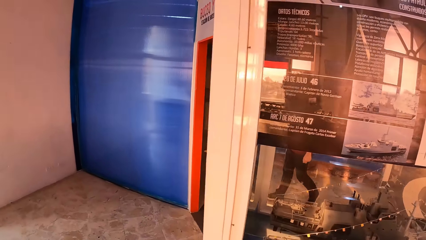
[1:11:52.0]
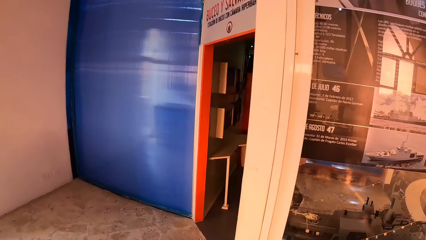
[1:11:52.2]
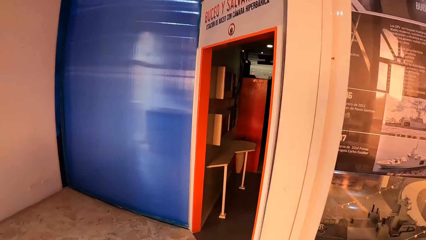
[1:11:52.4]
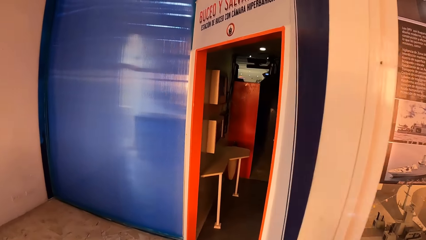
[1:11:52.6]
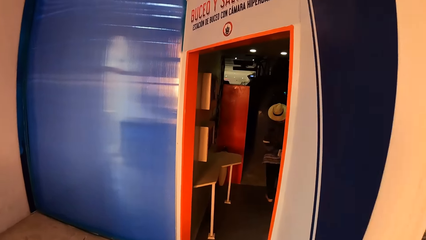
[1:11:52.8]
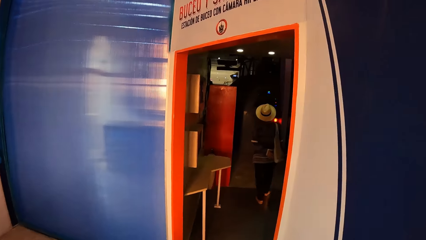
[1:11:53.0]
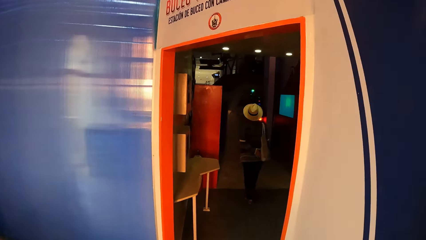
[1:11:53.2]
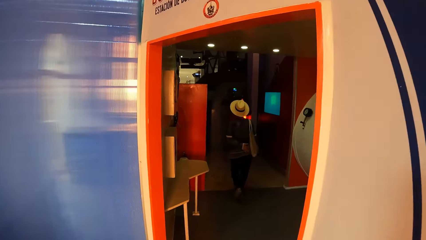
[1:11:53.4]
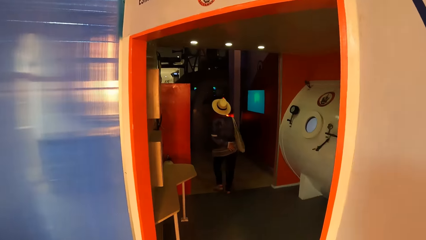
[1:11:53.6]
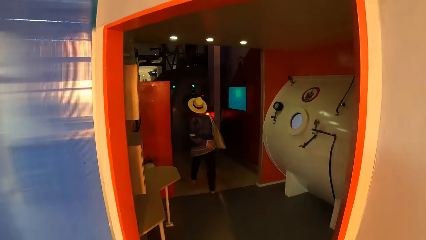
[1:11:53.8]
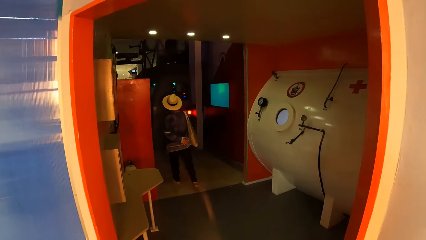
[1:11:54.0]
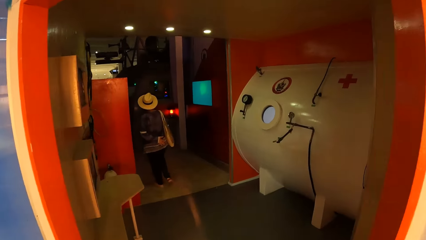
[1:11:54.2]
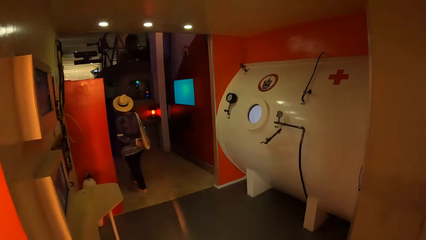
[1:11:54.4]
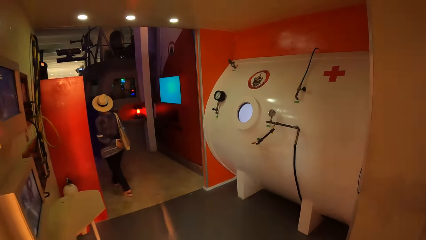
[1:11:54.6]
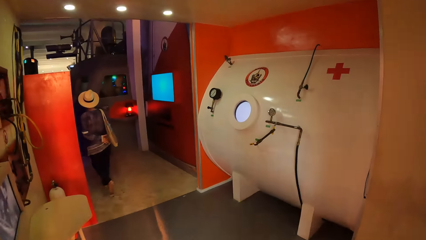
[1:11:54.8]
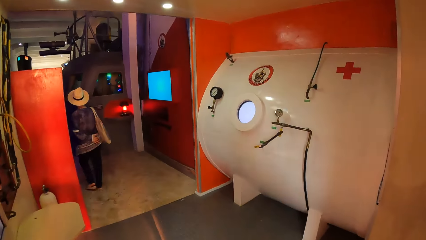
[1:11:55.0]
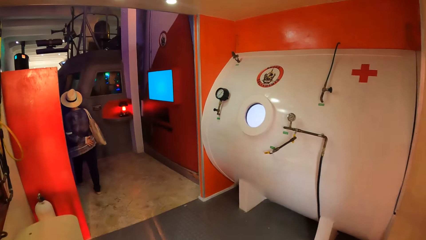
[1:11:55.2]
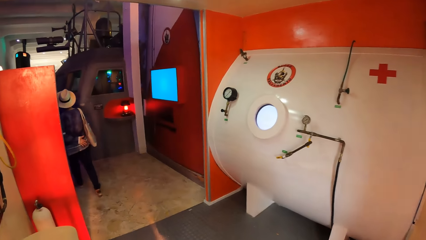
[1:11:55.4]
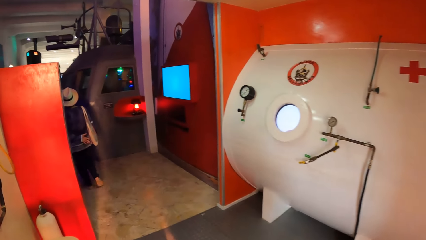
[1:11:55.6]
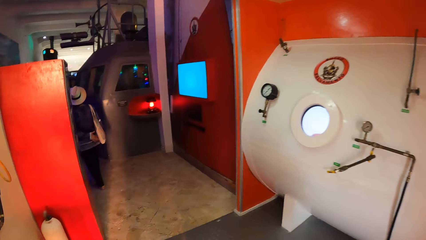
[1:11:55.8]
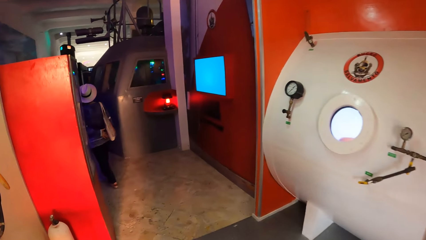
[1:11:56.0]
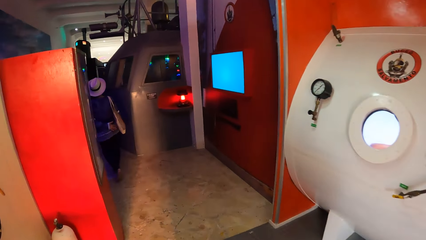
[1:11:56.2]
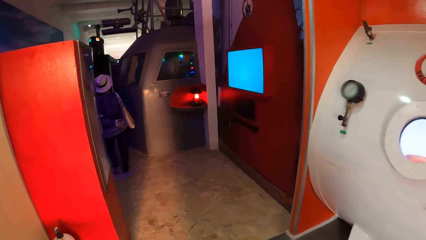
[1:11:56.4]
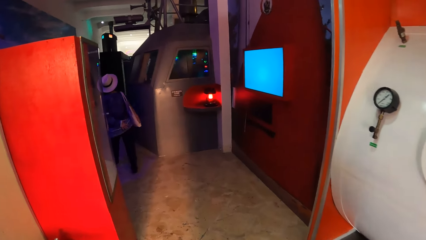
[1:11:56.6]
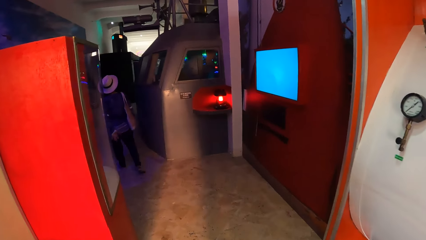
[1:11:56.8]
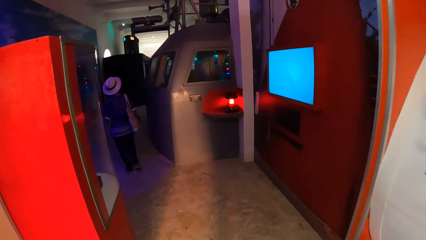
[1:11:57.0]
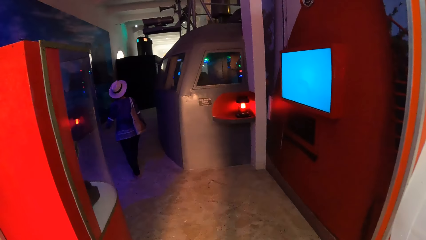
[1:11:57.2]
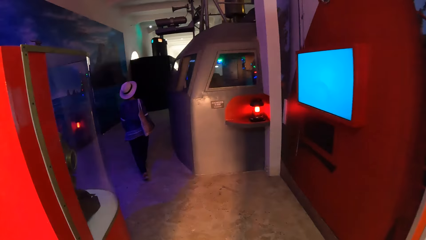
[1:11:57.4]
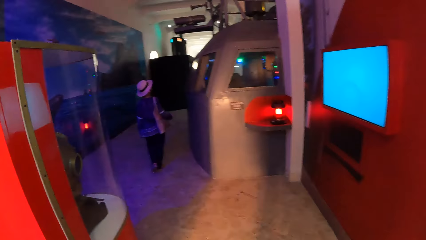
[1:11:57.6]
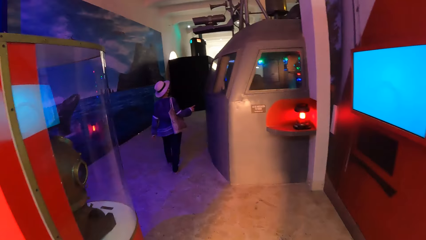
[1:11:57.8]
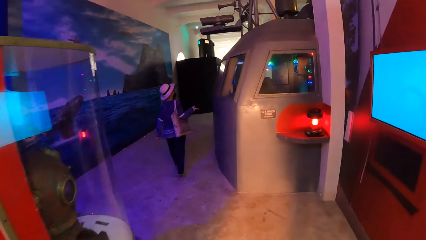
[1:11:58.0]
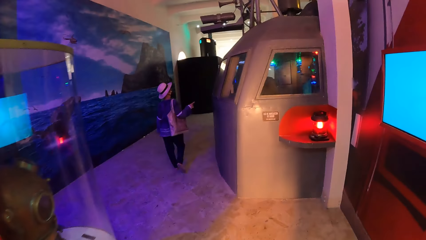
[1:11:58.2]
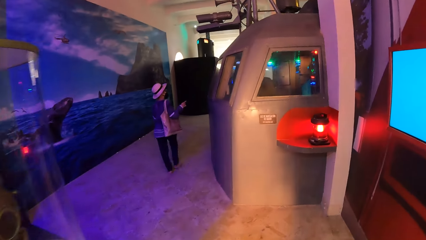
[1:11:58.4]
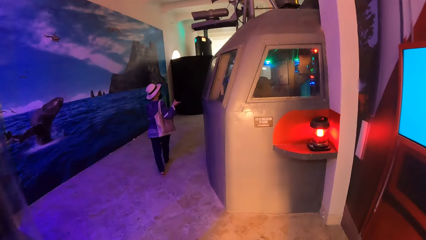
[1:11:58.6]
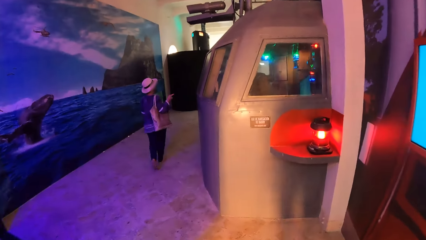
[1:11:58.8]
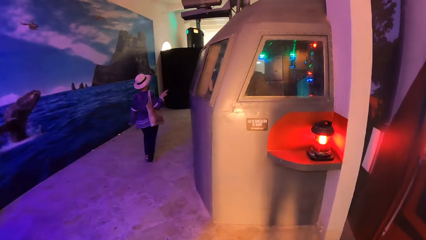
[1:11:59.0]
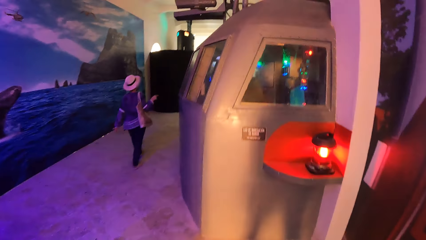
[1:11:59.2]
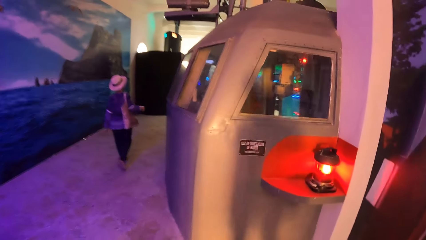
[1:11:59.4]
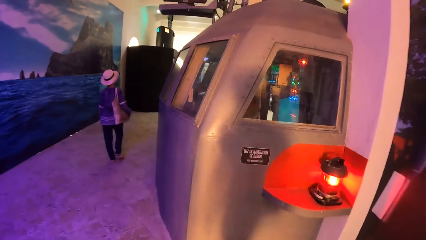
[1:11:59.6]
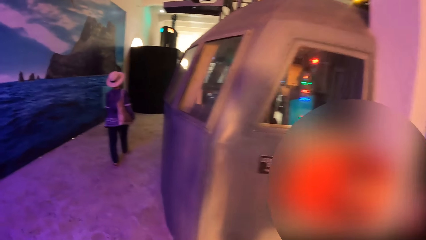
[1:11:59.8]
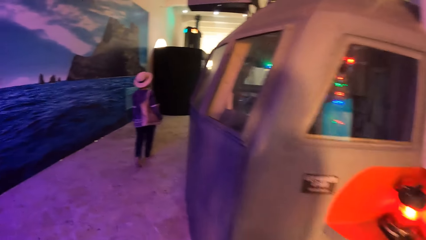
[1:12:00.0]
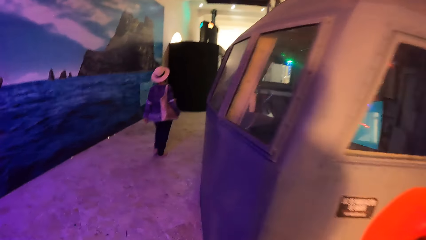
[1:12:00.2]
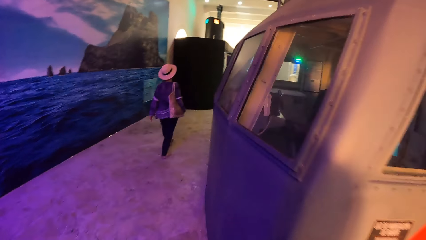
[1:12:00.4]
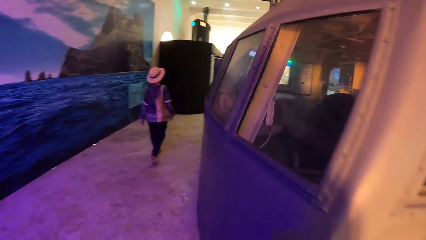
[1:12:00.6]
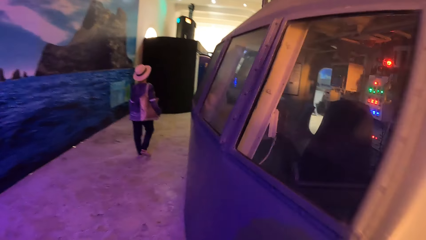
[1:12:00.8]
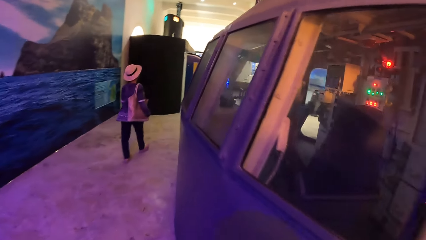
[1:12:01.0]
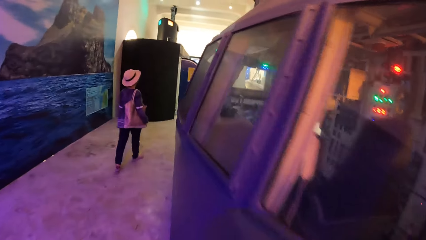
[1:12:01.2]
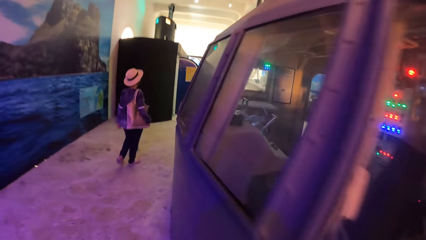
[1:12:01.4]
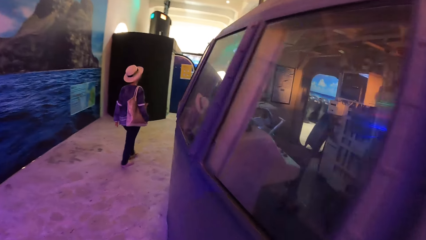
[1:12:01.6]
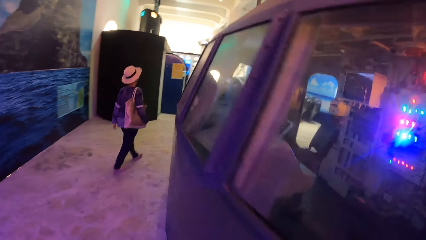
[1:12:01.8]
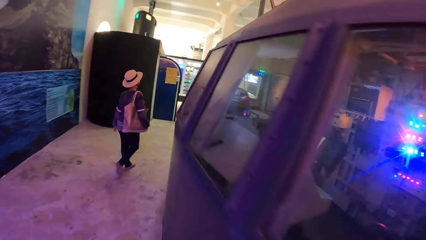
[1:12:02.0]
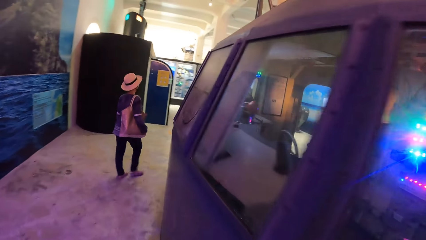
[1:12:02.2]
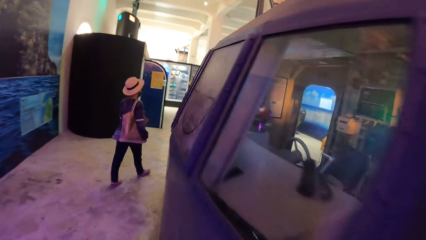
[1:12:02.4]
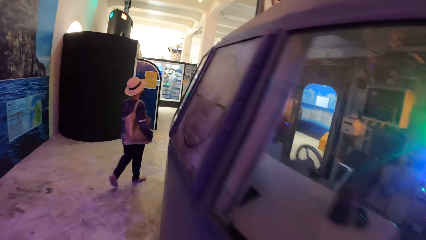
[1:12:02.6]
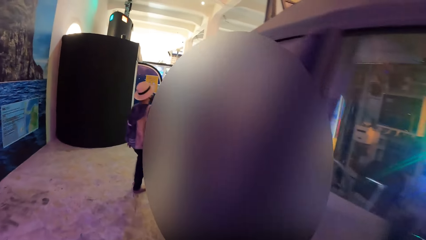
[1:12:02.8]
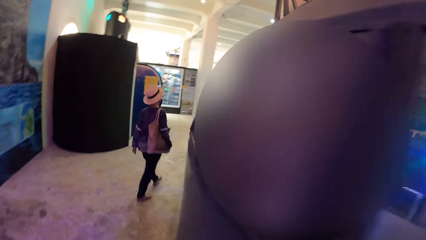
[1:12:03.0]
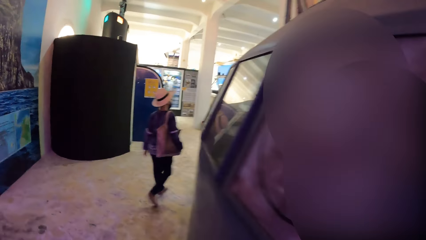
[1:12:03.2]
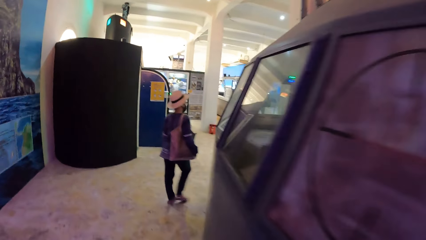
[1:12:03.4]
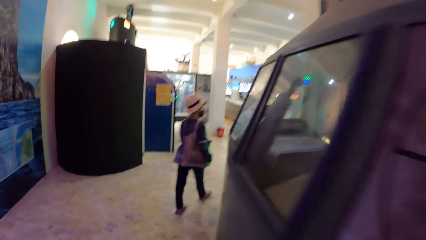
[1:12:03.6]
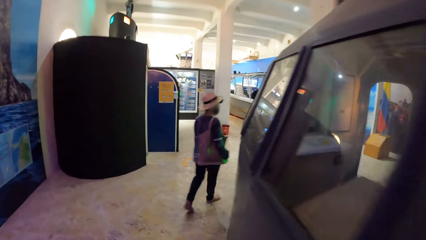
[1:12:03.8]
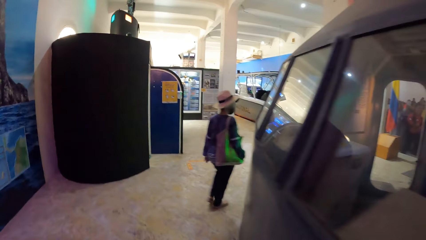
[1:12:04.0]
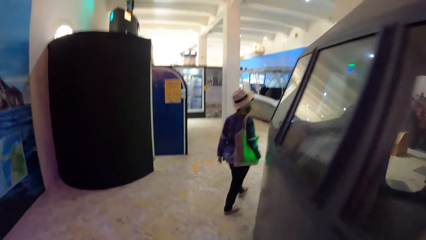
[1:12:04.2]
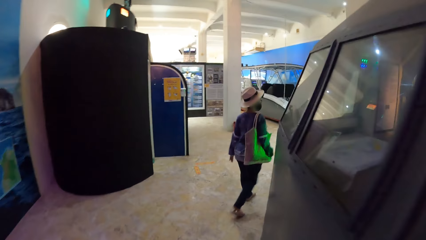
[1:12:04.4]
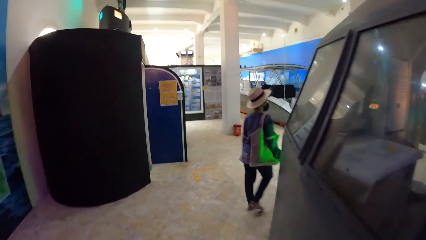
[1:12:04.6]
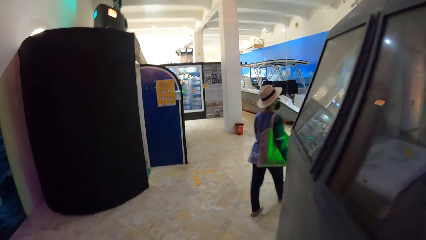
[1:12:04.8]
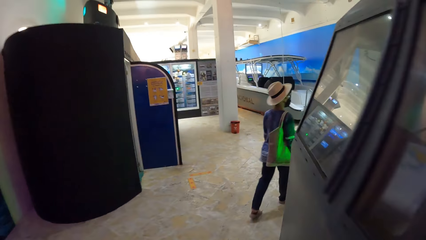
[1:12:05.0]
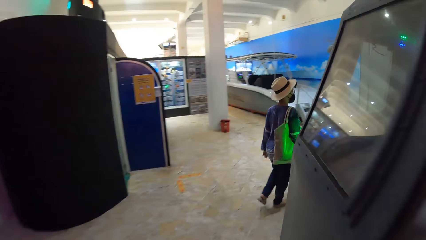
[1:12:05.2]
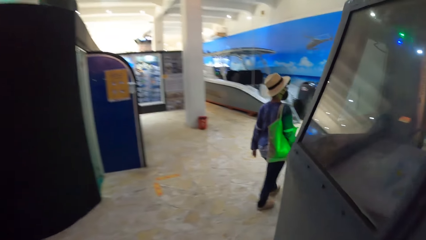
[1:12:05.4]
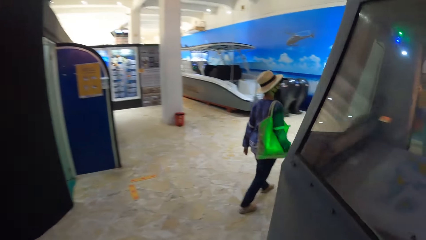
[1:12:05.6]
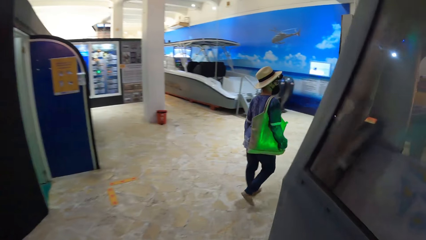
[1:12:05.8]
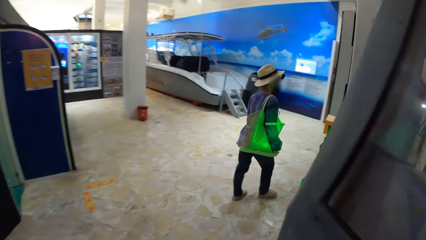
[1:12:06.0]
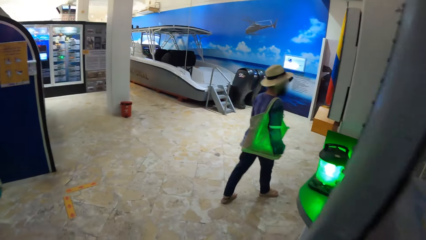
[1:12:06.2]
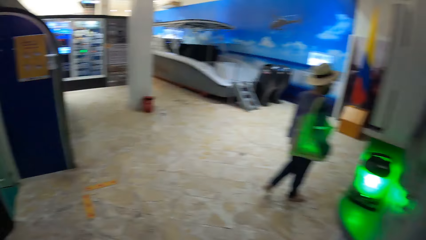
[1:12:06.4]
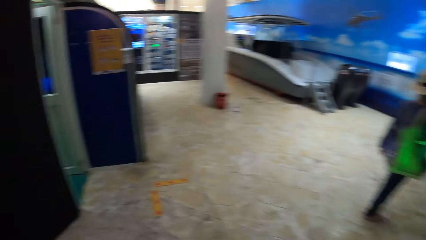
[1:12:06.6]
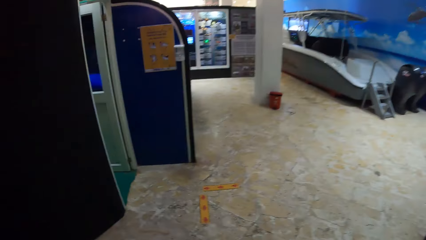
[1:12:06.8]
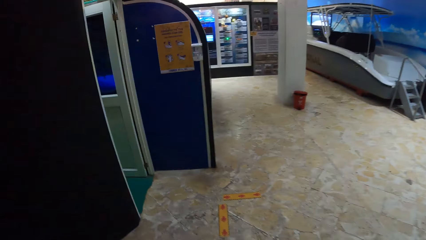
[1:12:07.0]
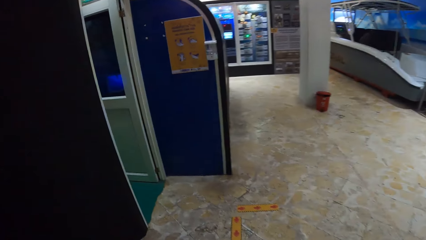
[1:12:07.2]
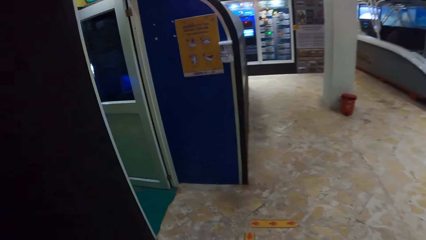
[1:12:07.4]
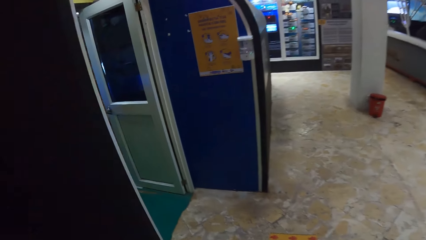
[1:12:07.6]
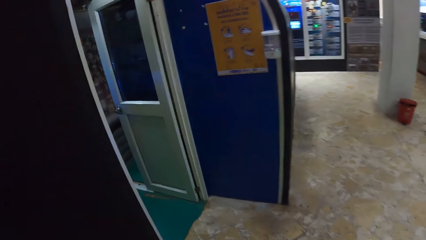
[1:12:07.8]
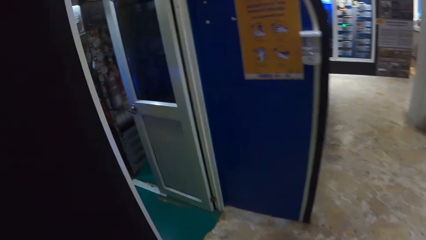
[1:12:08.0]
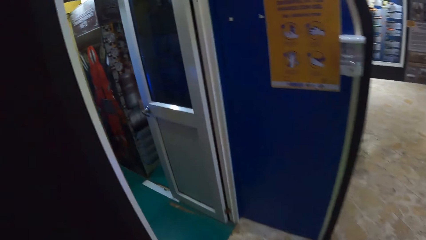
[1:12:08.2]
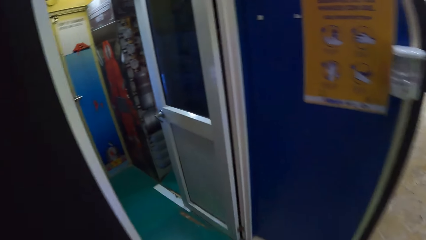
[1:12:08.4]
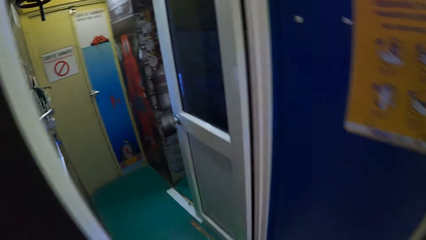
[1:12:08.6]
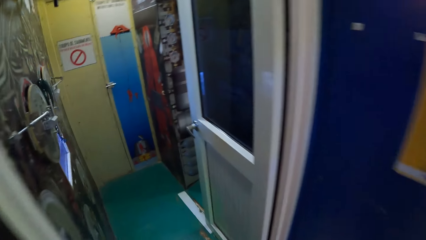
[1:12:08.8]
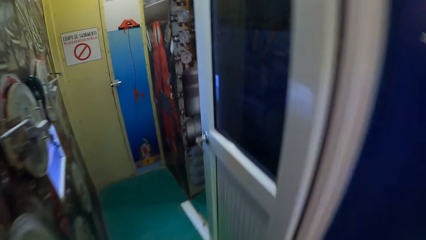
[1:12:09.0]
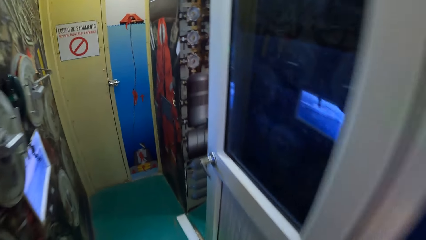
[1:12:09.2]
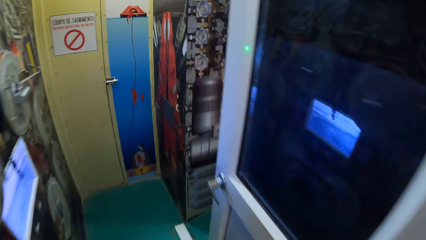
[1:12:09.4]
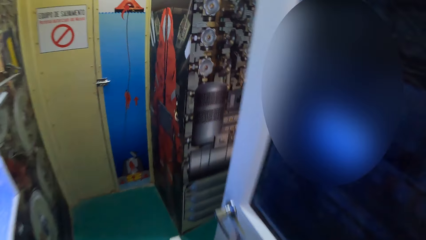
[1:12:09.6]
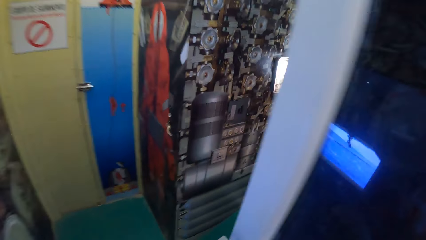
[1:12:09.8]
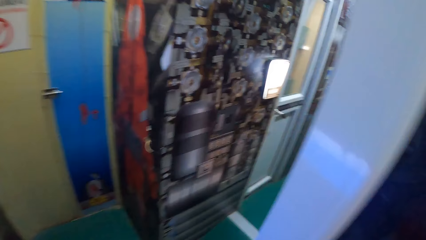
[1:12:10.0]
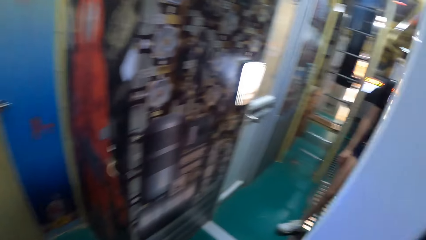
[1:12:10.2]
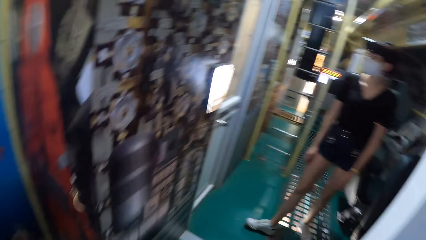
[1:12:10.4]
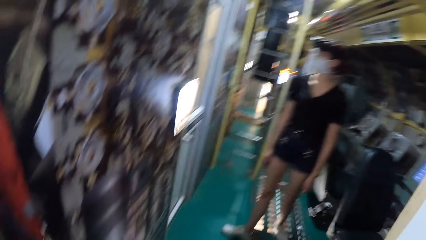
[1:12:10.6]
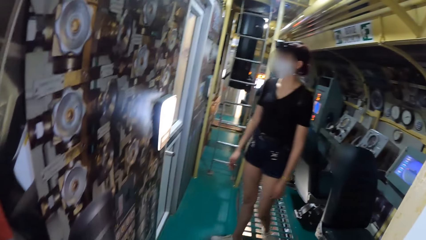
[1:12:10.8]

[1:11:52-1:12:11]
The woman walks from the submarine rescue chamber room to the hallway. The camera wearer walks from the room to the submarine rescue chamber room. They walk from the submarine rescue chamber room to the hallway. The woman interacts with the camera wearer. The camera wearer walks towards the control room.
